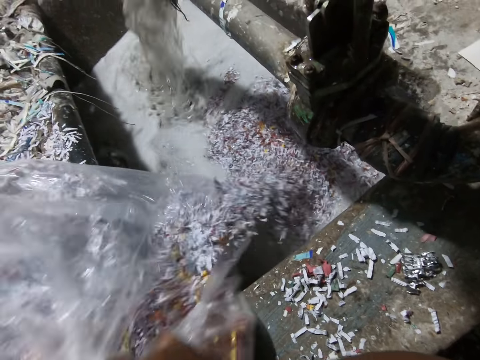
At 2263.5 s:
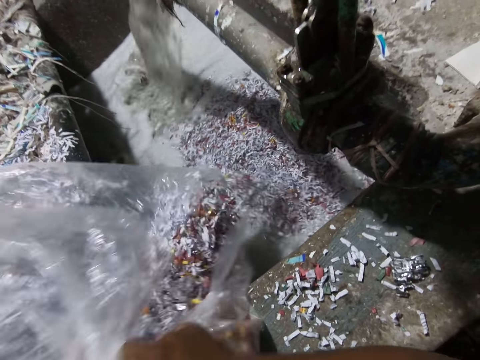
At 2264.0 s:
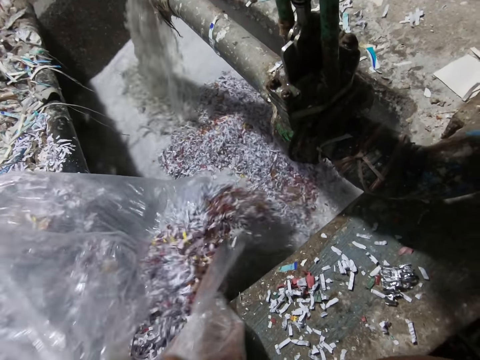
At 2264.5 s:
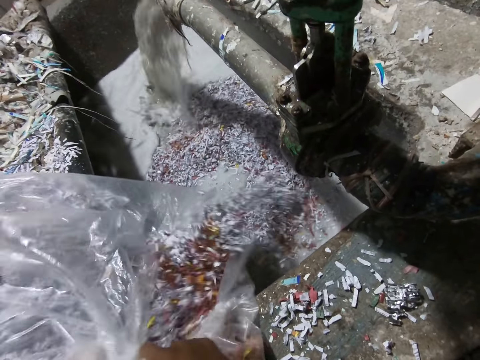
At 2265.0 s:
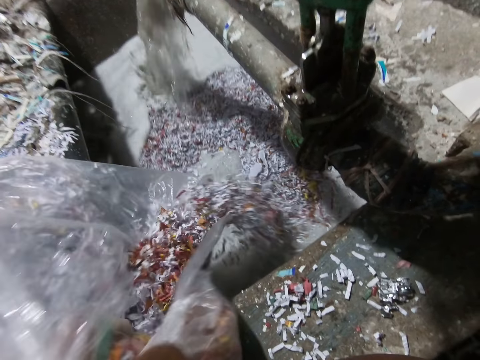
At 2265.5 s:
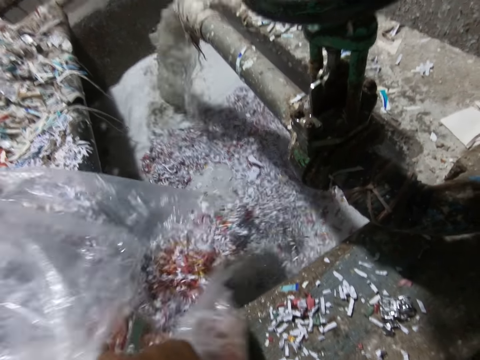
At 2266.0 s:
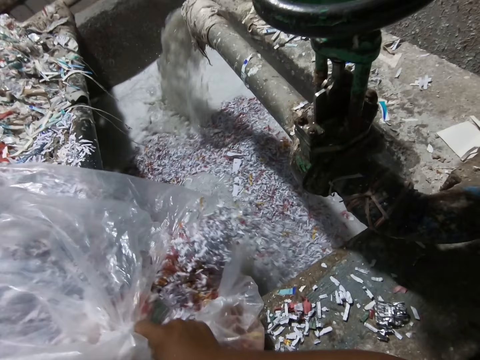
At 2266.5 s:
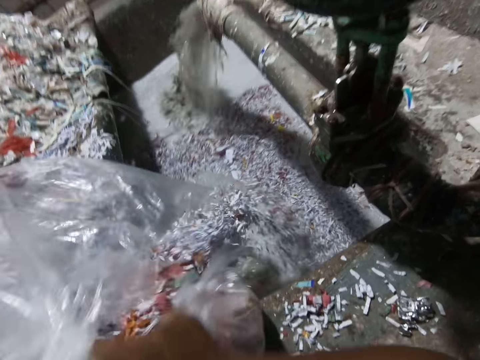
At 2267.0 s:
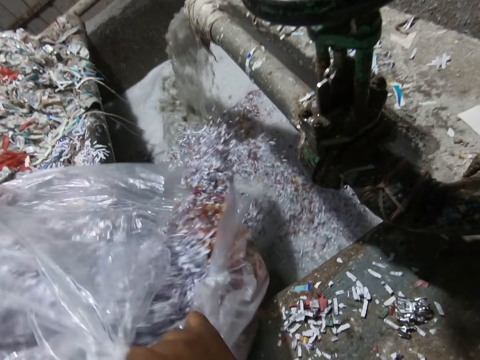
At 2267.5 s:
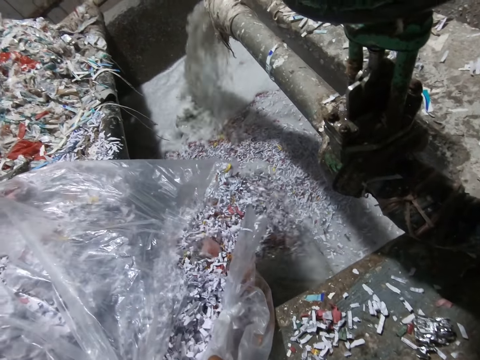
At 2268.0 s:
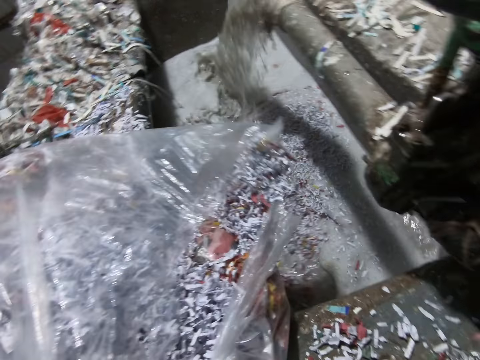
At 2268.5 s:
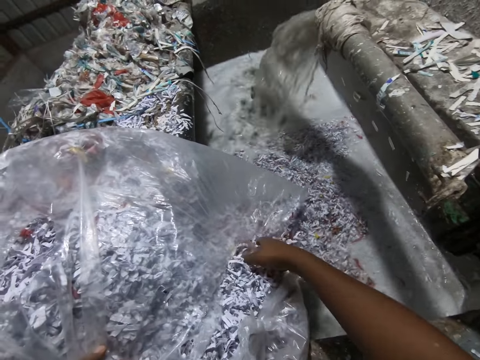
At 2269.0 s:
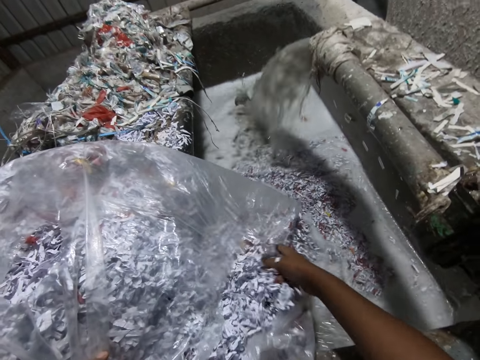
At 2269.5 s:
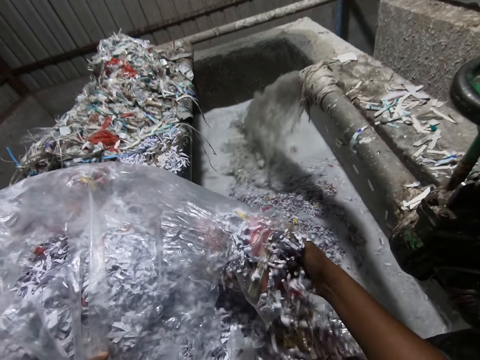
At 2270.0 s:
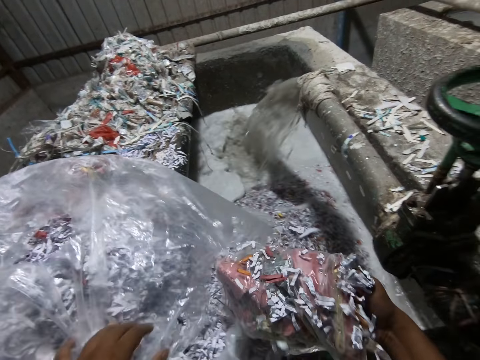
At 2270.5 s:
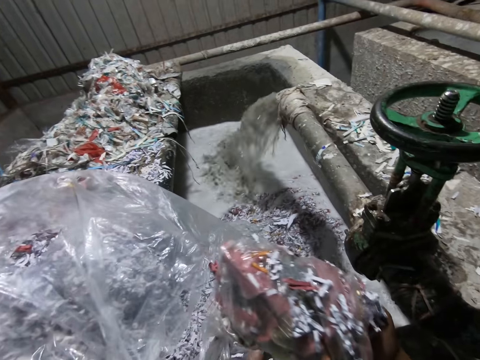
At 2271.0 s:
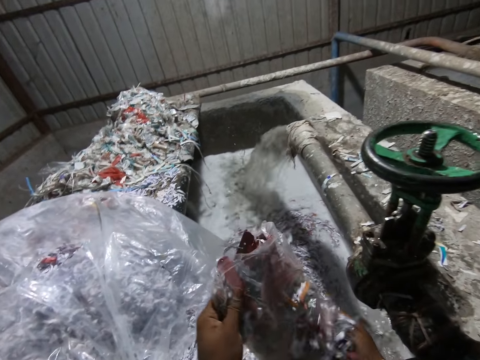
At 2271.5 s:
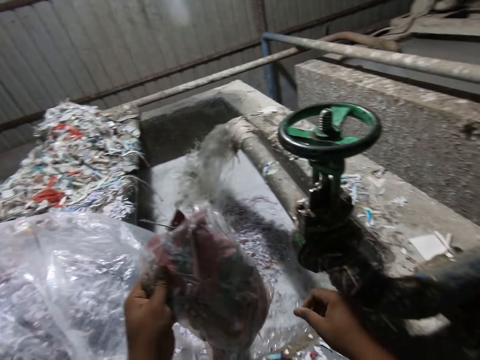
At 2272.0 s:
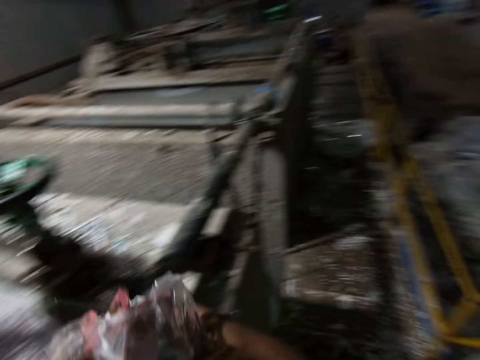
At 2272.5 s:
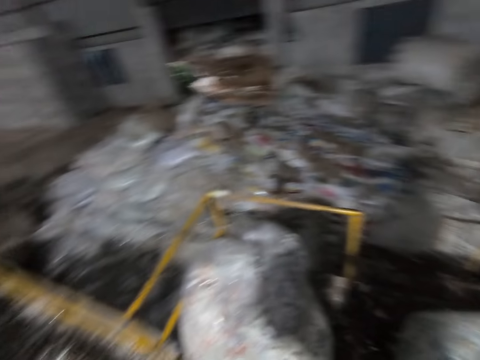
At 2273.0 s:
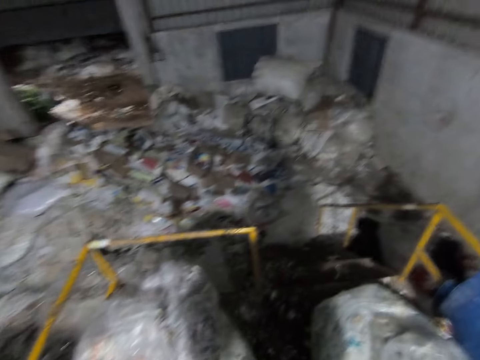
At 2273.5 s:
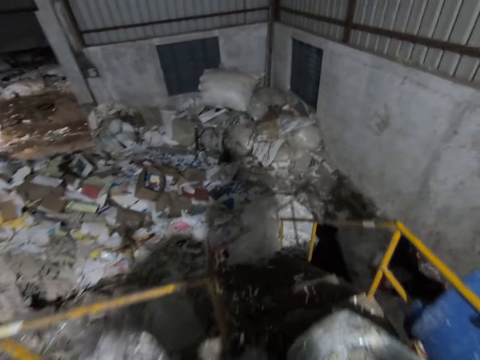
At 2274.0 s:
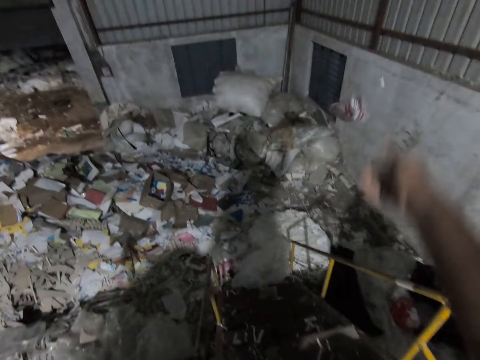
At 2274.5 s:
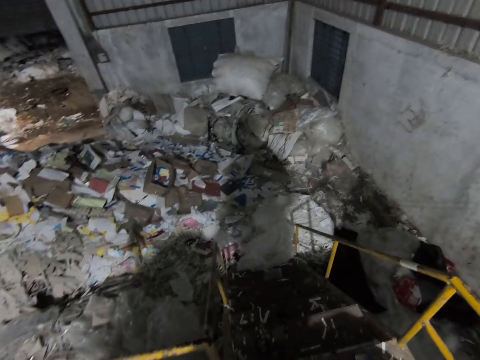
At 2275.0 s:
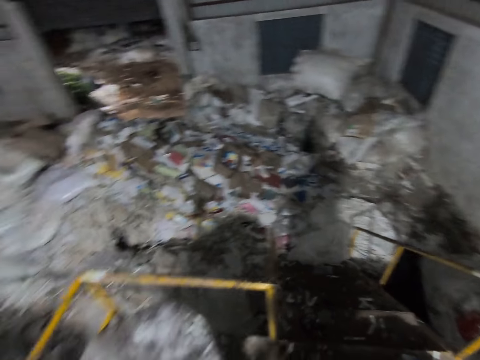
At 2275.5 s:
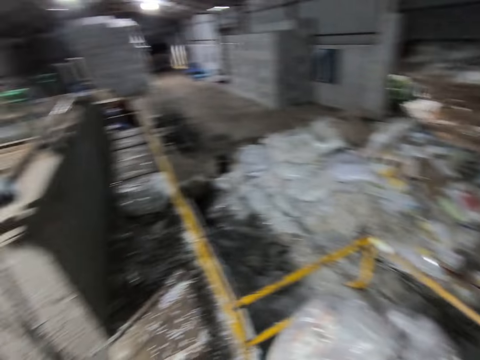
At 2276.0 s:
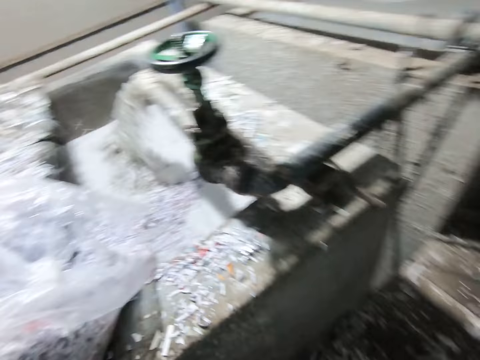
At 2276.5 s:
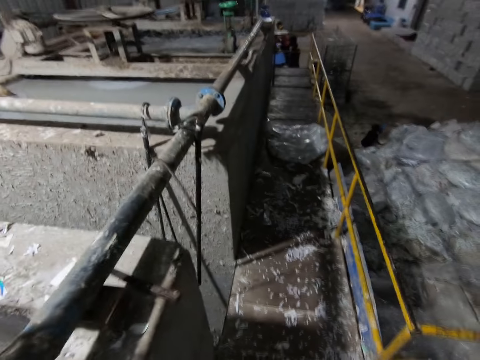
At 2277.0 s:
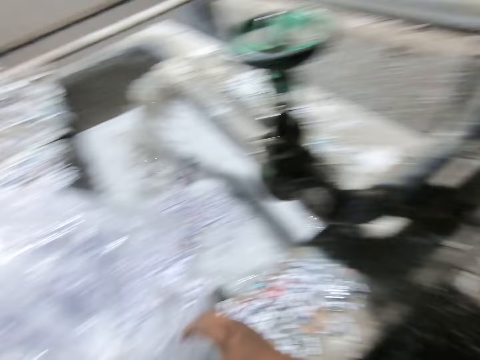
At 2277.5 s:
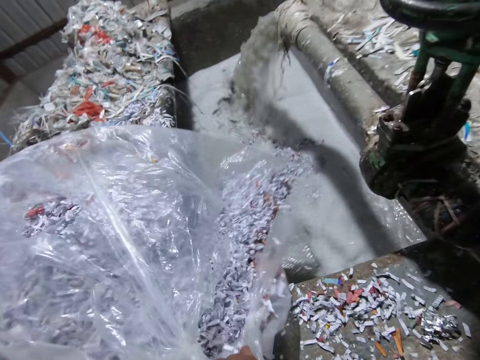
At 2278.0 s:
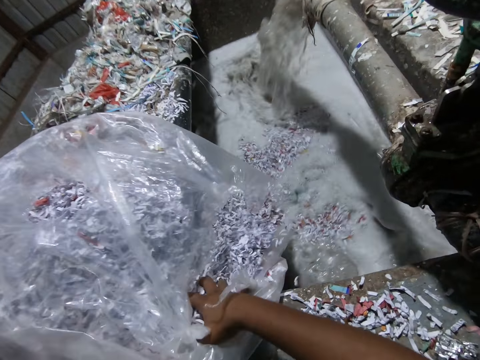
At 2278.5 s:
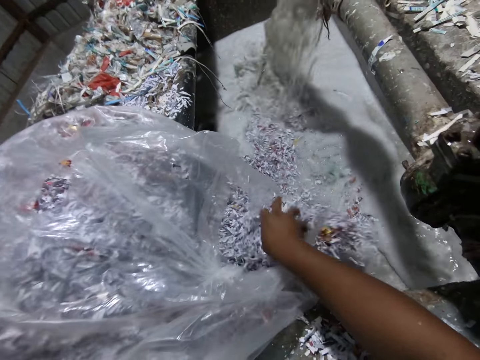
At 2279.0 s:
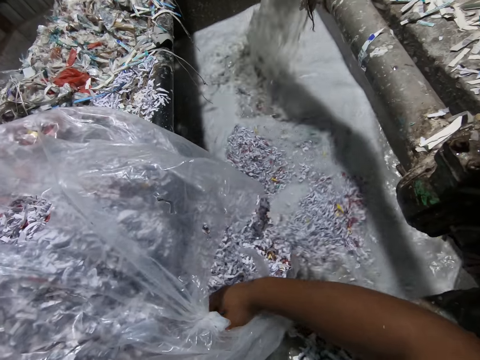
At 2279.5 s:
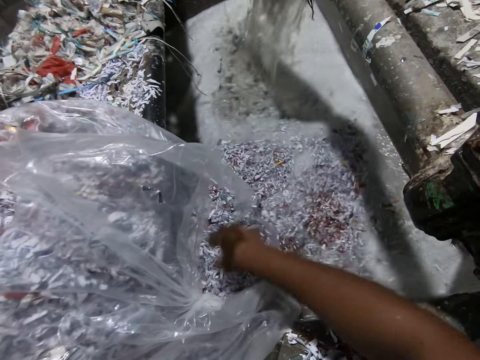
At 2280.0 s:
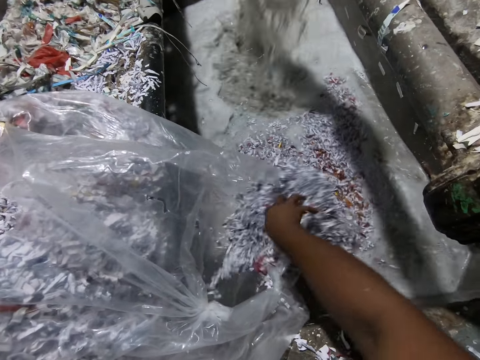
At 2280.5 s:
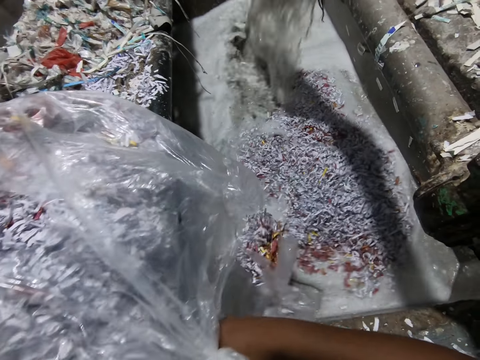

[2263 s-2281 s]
The camera wearer picks a pack of paper waste in the bag of paper waste on the slab with his right hand. He passes the pack of paper waste in his right hand to his left hand. He passes the pack of paper waste in his left hand to his right hand. He turns around. He throws the pack of paper waste in his right hand on the ground. He turns around. A man stands near the plant in the factory. The camera wearer holds the bag of paper waste on the slab with his right hand. He slides paper wastes in the bag of paper waste on the slab into the concrete trench in the factory with his right hand.

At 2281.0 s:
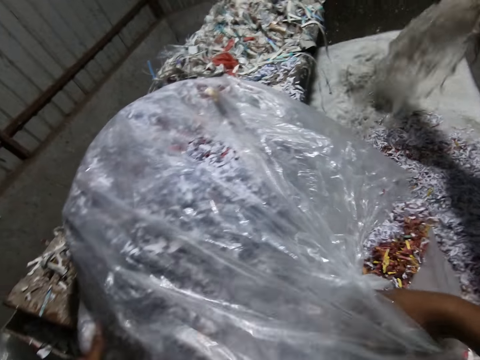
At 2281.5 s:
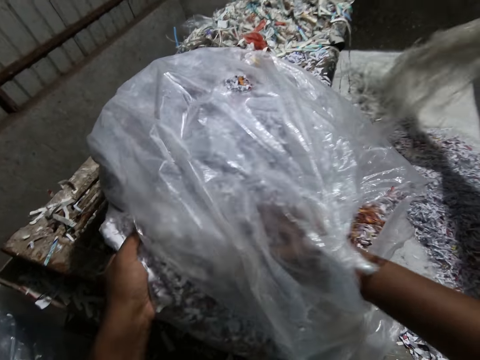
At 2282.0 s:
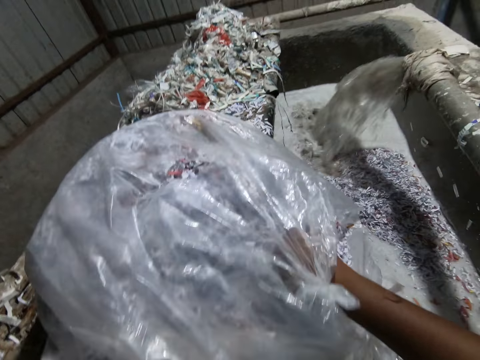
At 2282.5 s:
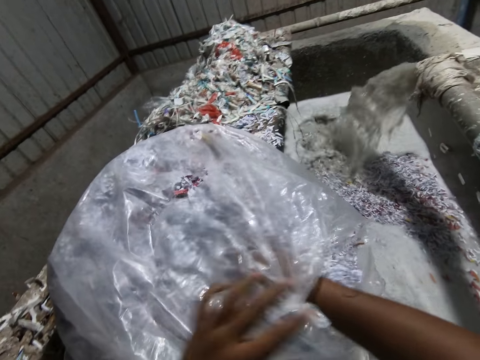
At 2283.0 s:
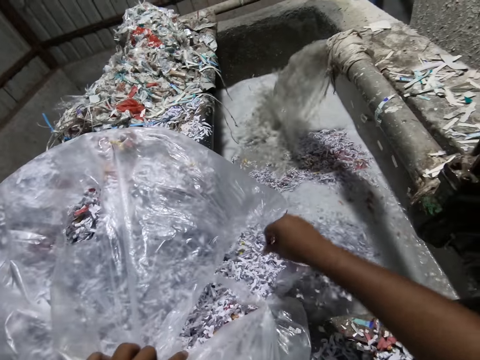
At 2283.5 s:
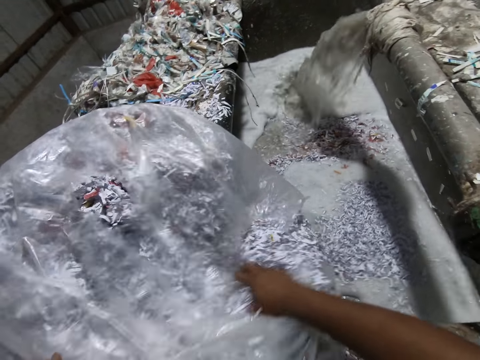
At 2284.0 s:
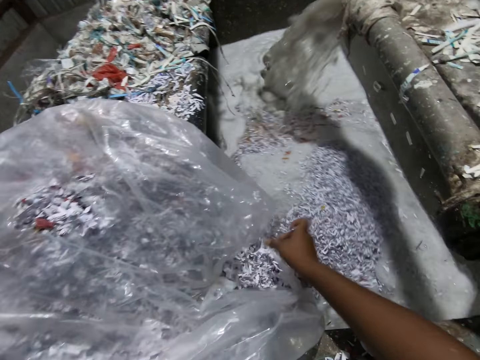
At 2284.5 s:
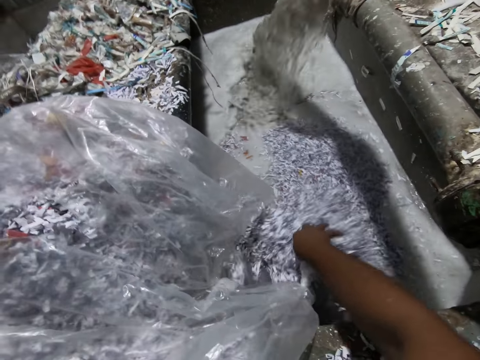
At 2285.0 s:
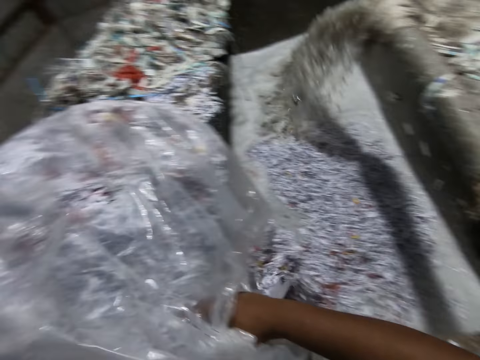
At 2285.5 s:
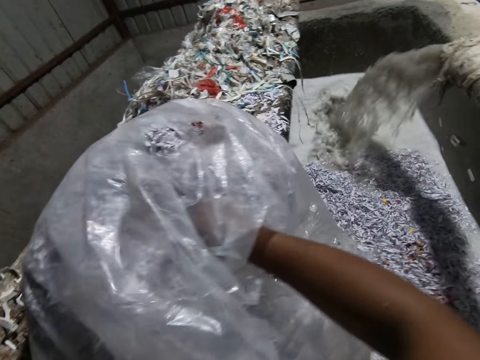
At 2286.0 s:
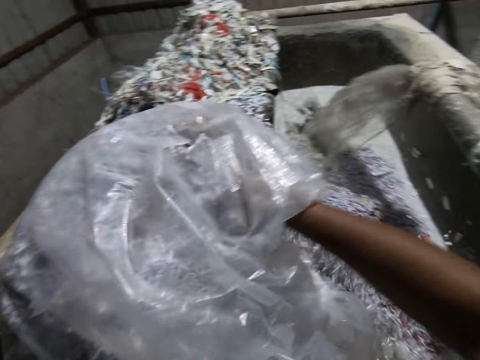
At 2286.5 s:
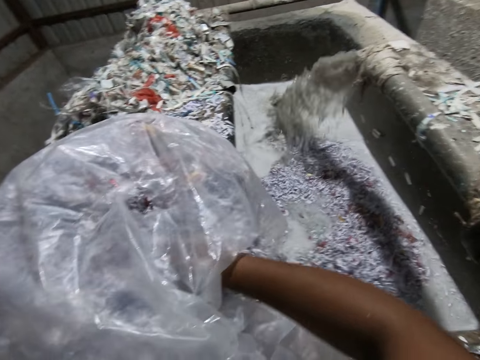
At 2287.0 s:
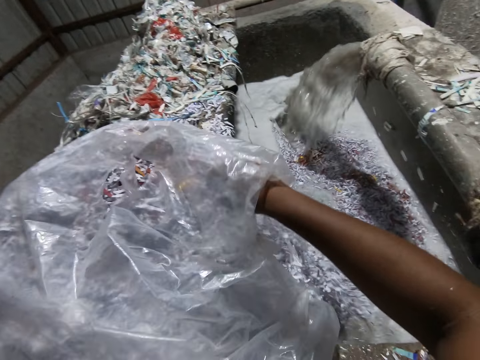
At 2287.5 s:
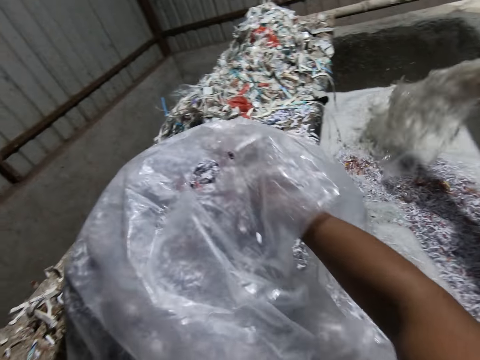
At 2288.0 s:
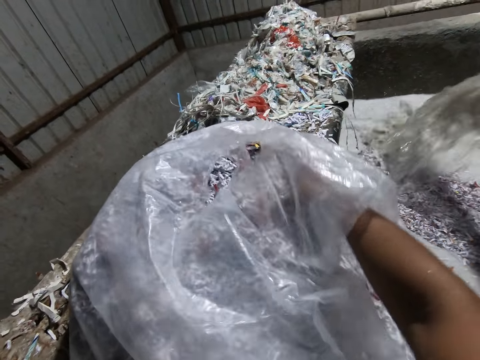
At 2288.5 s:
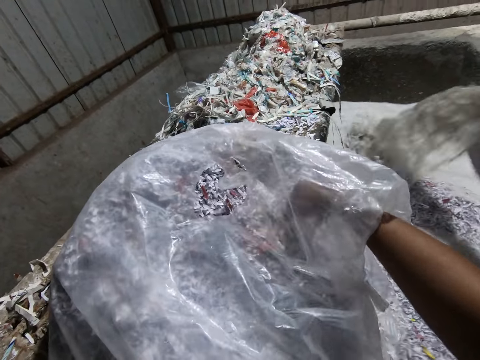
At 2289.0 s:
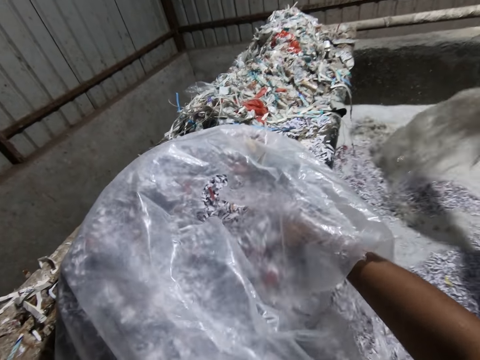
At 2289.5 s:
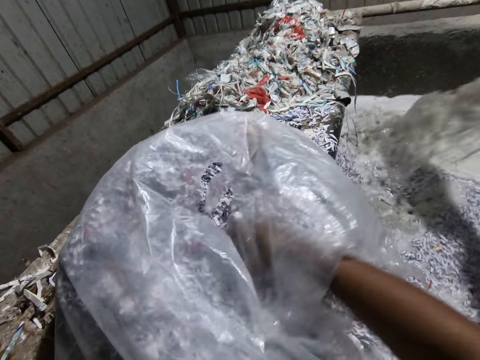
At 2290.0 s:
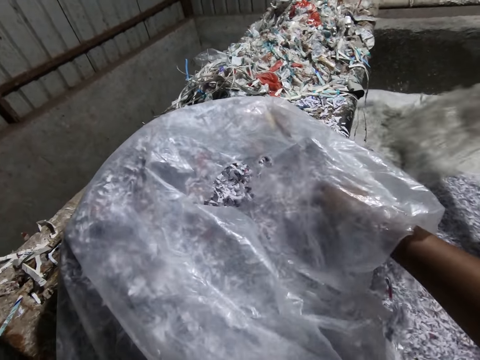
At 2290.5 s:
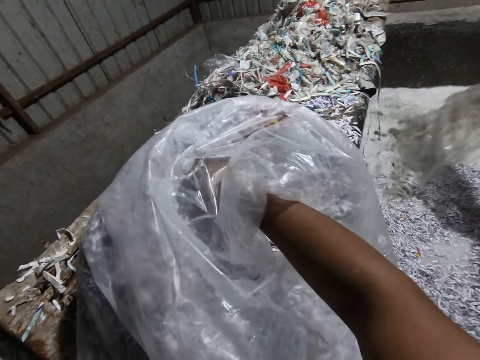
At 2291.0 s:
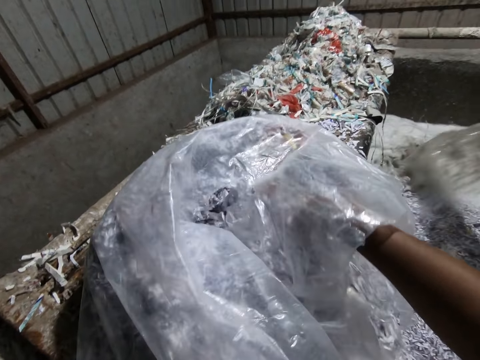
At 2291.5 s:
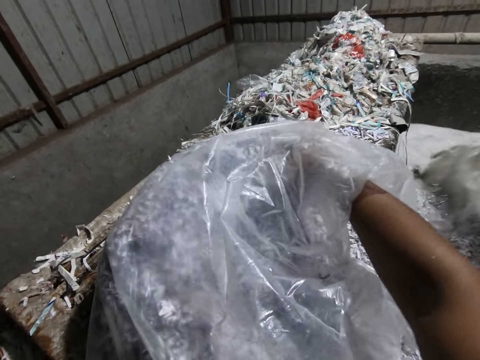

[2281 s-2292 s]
The camera wearer holds the bag of paper waste on the slab with his left hand.
